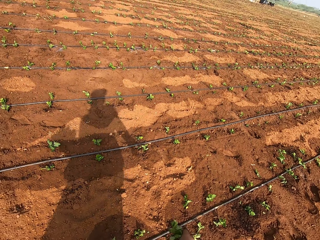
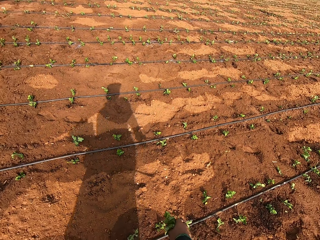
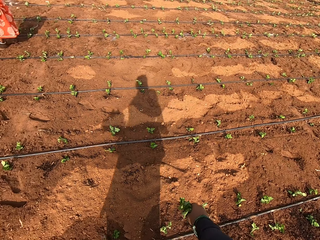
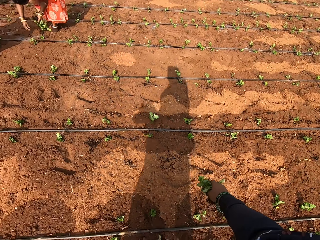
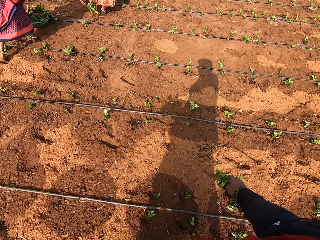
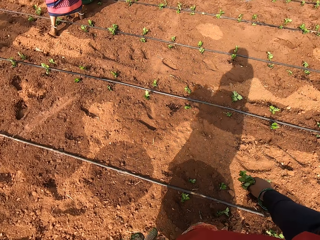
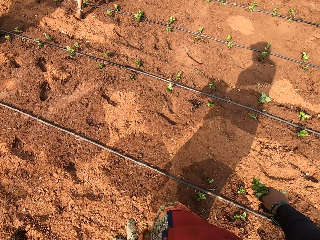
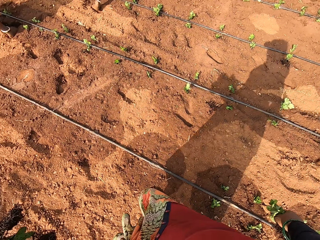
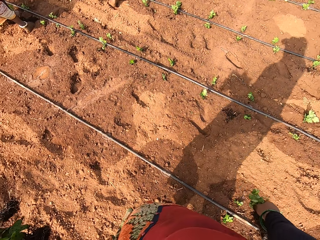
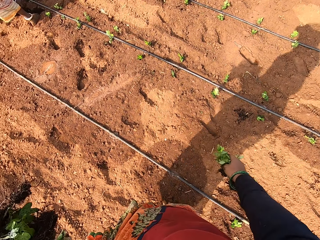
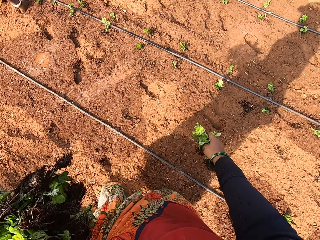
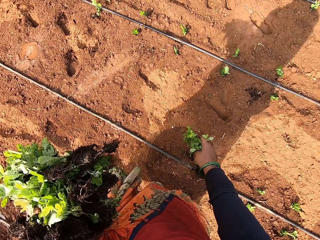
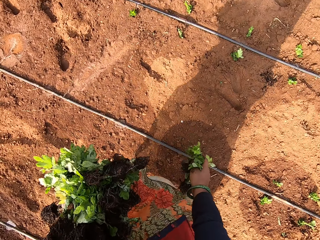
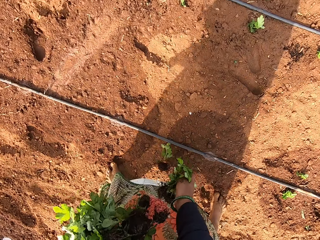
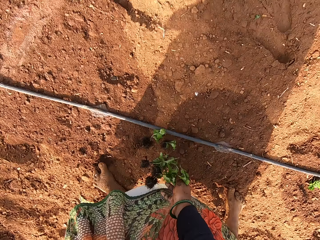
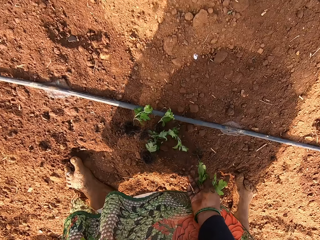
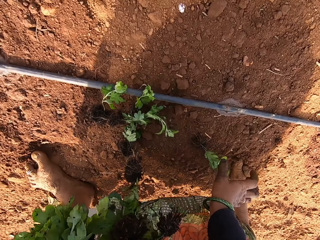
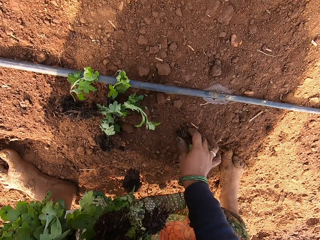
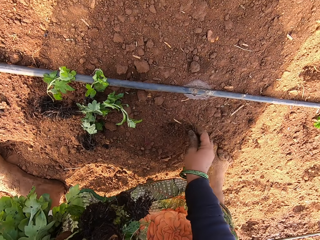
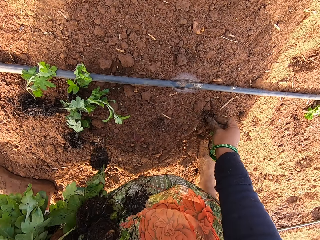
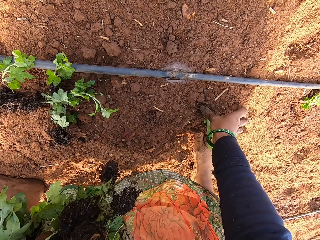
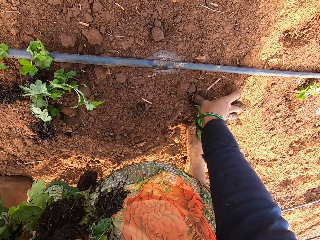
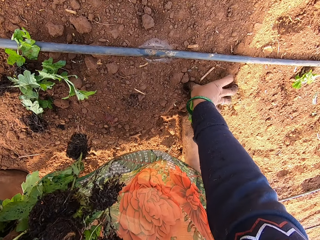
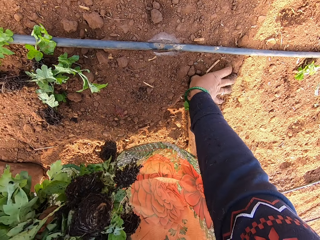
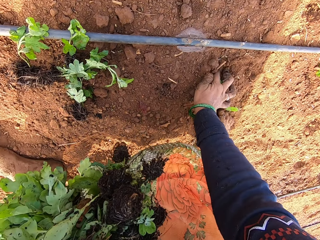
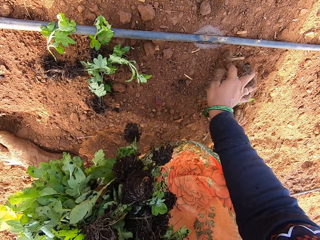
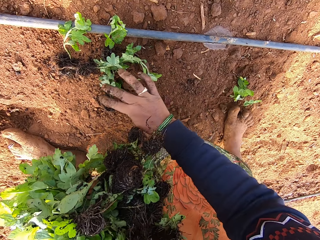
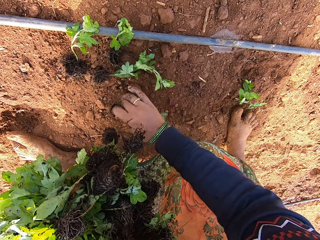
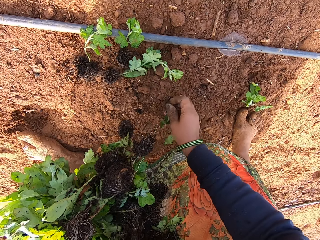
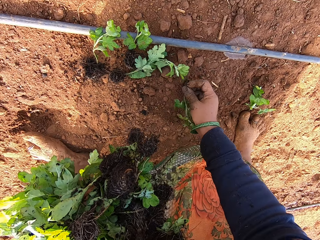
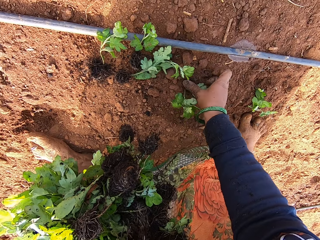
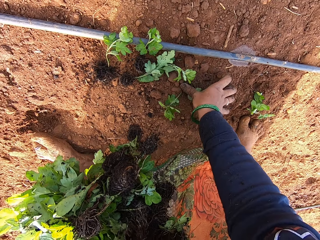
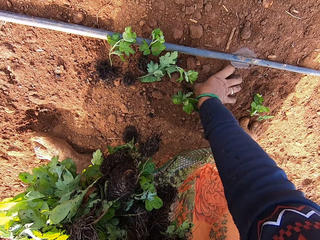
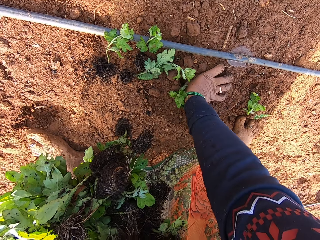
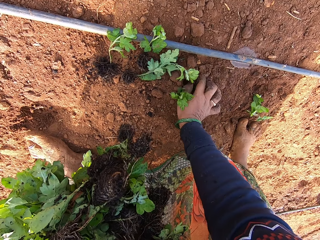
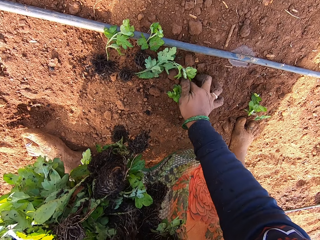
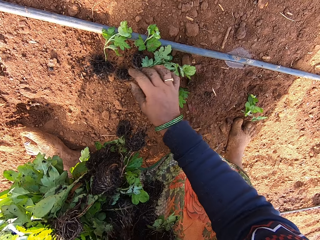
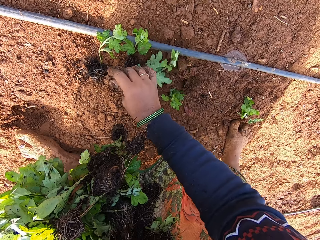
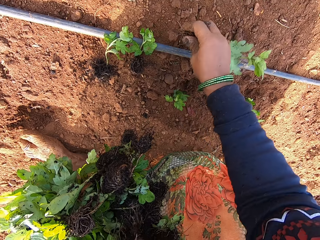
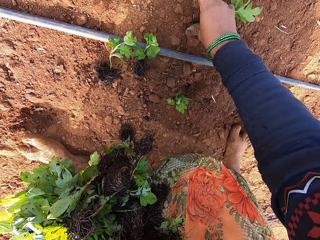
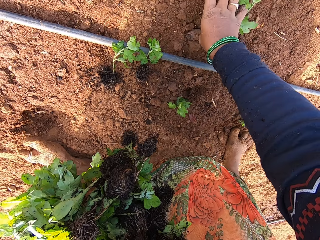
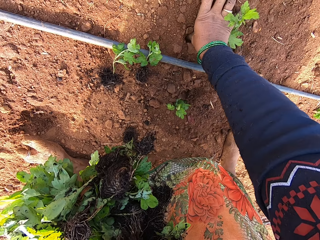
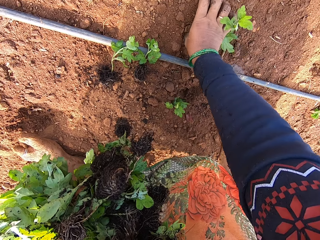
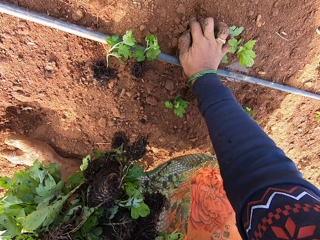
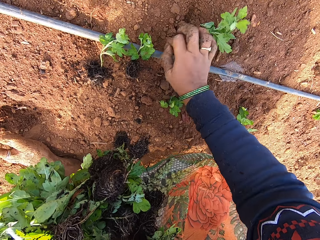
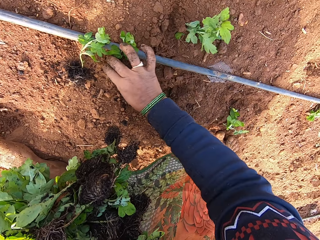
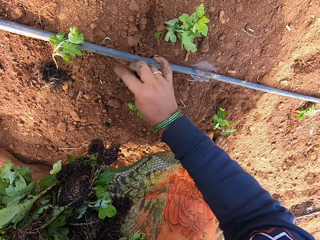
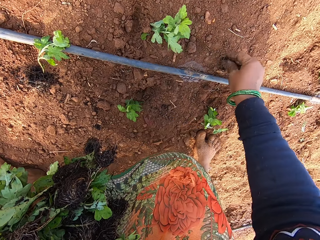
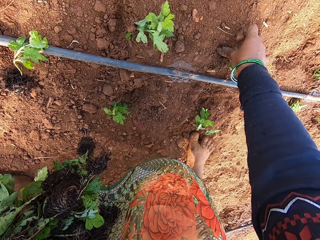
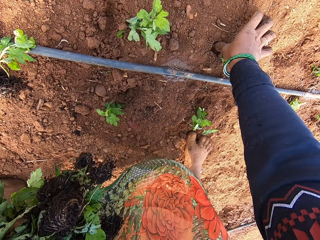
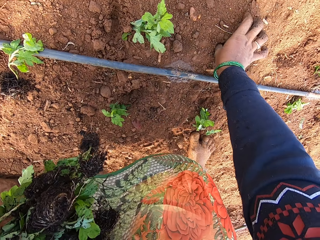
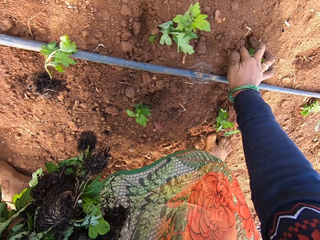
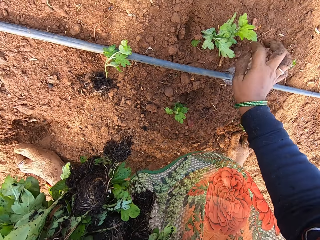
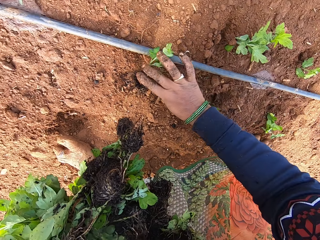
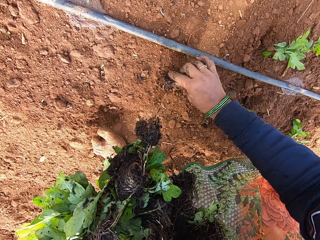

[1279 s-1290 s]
The camera wearer moves forward. She places the seedlings on the ground with her right hand. She picks a seedling from the ground with her right hand. She plants the seedling in the ground with her right hand. She picks a seedling from the ground with her right hand. She plants the seedling in the ground with her right hand. She picks a seedling from the ground with her right hand. She plants the seedling in the ground with her right hand. She picks a seedling from the ground with her right hand. She plants the seedling in the ground with her right hand.

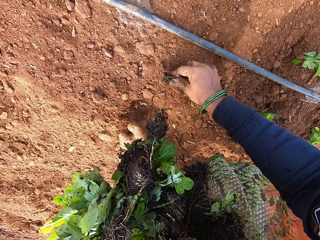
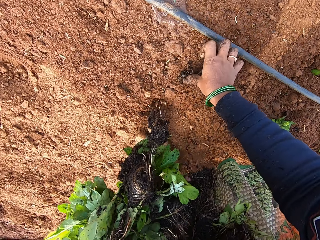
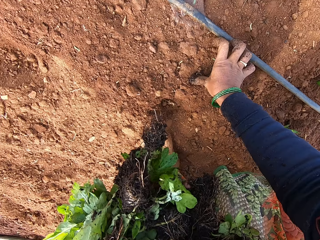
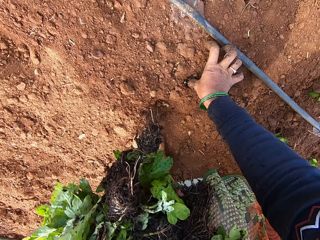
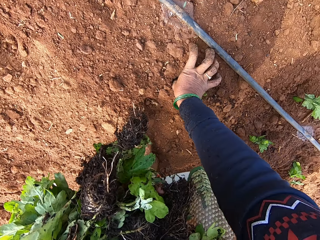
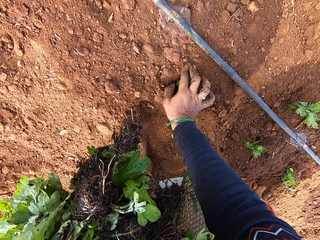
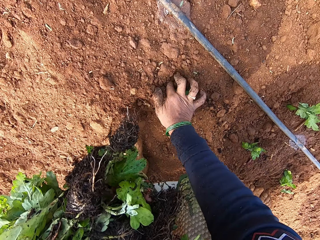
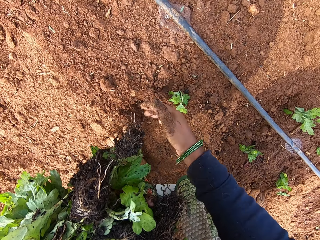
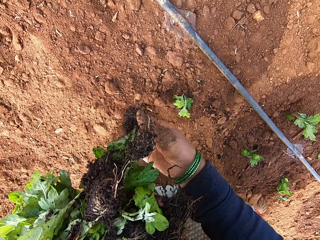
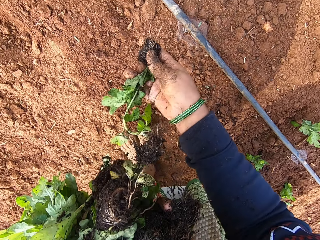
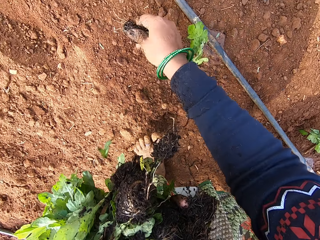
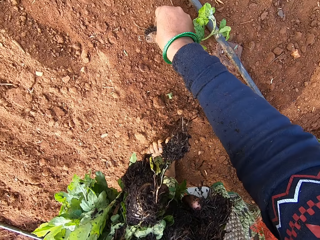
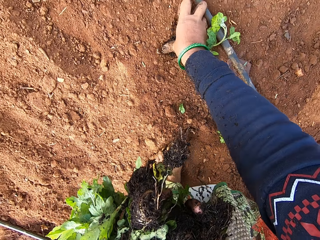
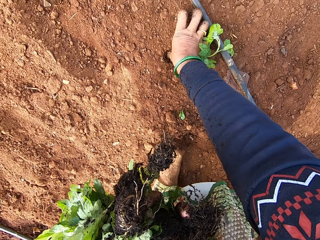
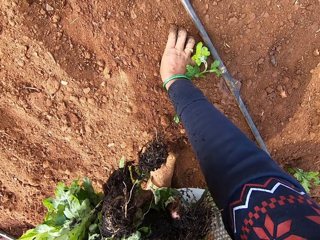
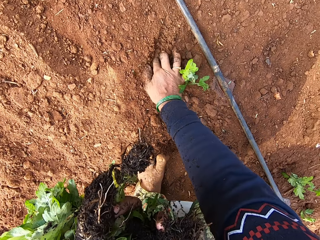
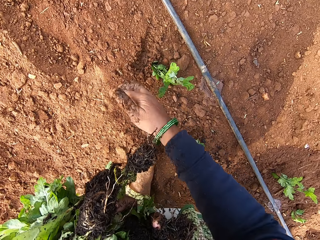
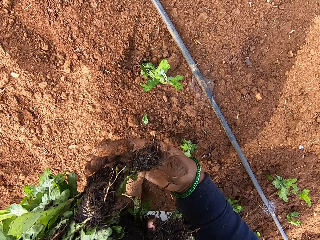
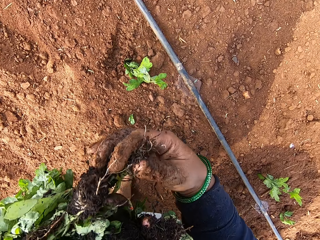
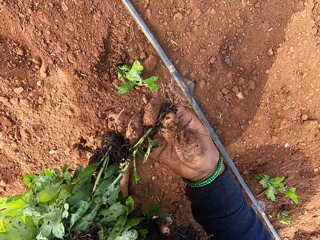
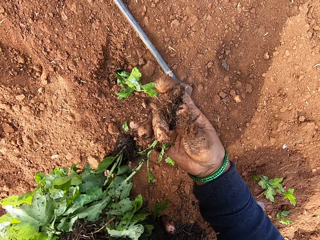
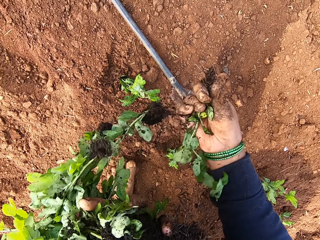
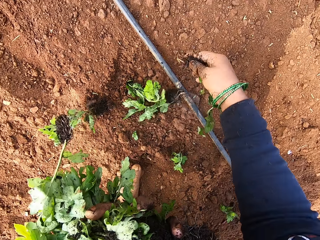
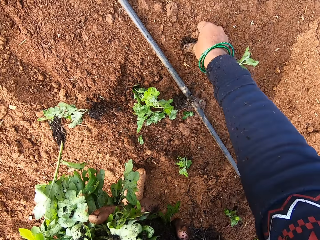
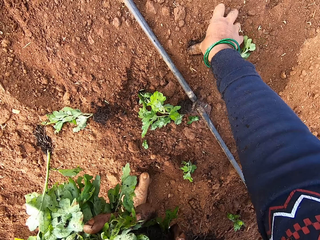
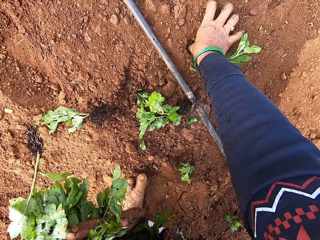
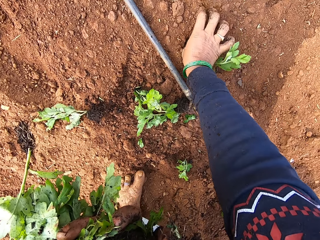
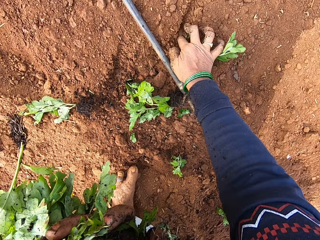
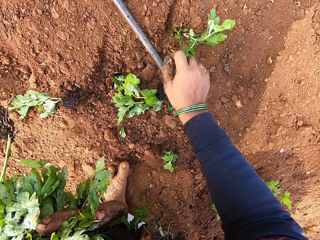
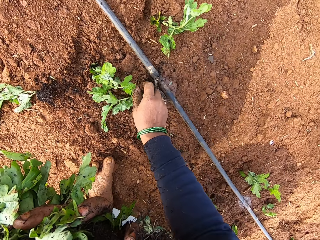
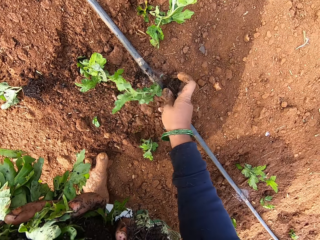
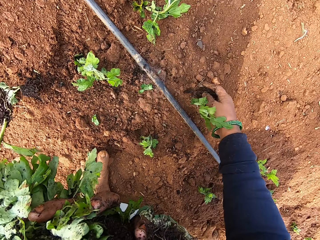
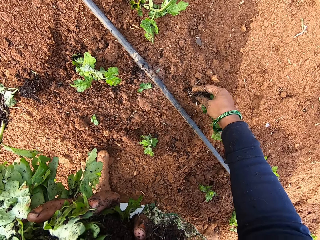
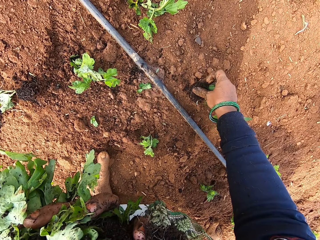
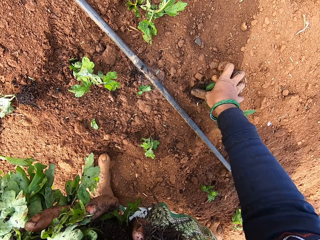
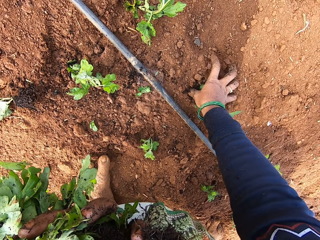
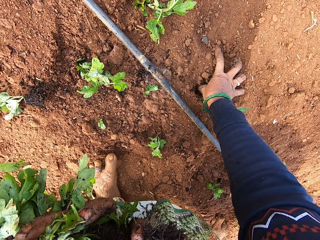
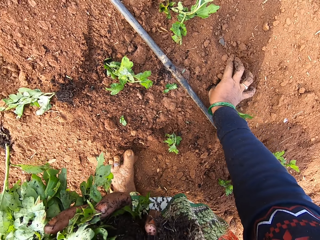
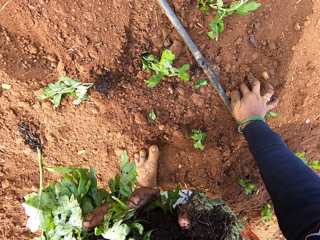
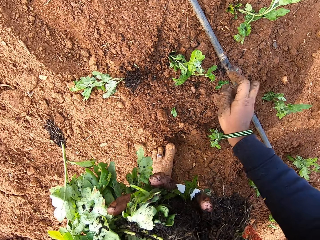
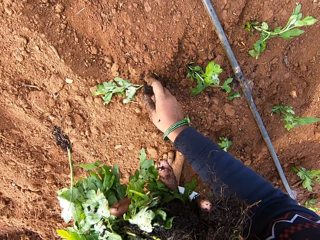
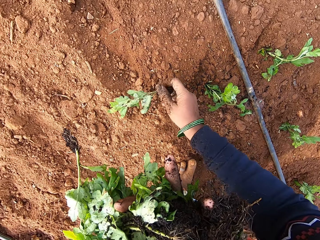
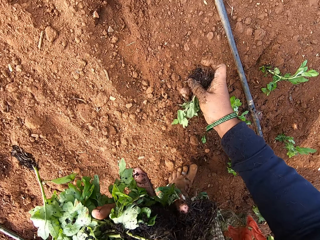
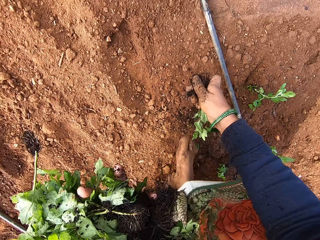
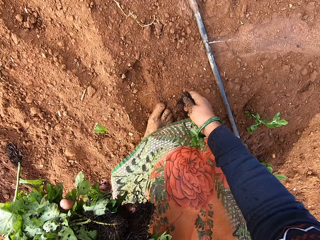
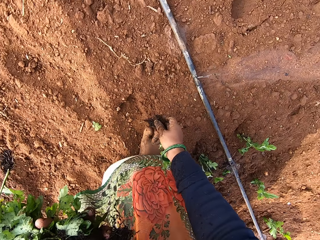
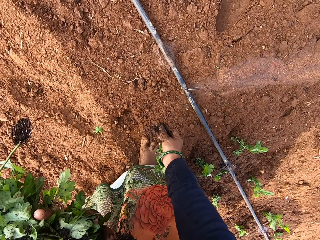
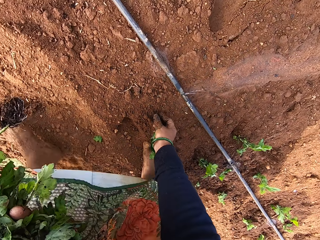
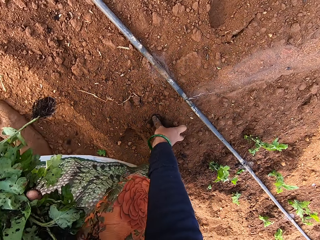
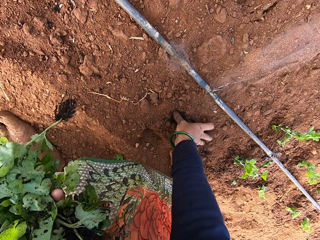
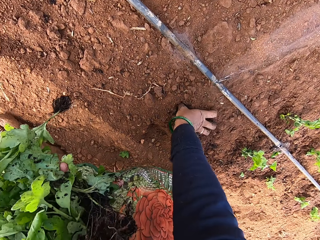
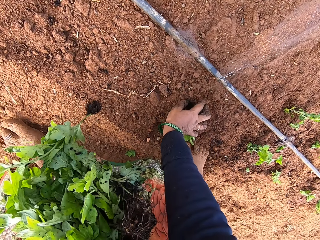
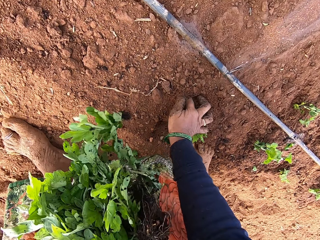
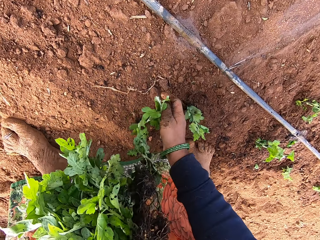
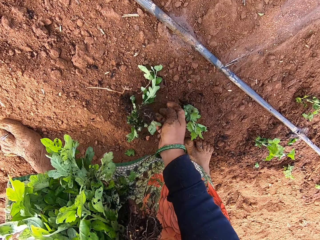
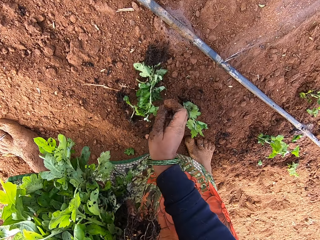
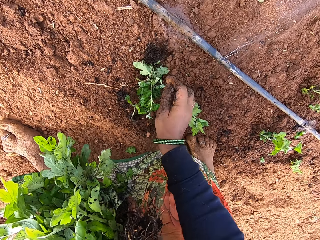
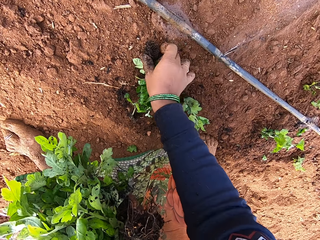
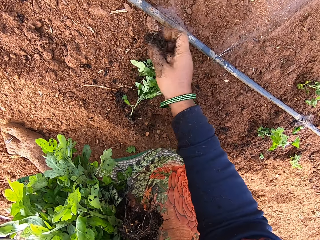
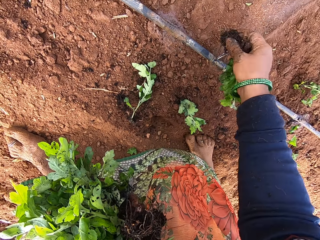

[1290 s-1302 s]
The camera wearer picks a seedling from the ground with her right hand. She plants the seedling in the ground with her right hand. She picks a seedling from her left hand with her right hand. She plants the seedling in the ground with her right hand. She picks a seedling from her left hand with her right hand. She plants the seedling in the ground with her right hand. She picks a seedling from the ground with her right hand. She plants the seedling in the ground with her right hand. She picks a seedling from the ground with her right hand. She plants the seedling in the ground with her right hand. She picks a seedling from the ground with her right hand.
